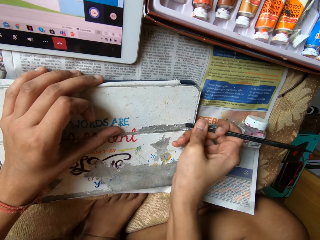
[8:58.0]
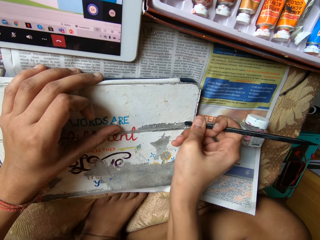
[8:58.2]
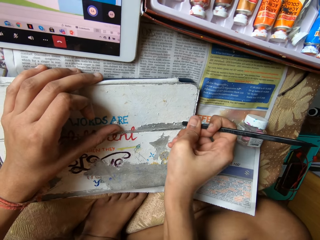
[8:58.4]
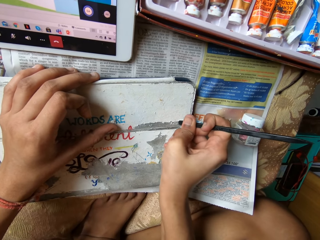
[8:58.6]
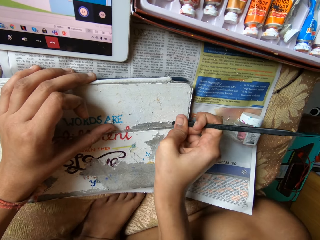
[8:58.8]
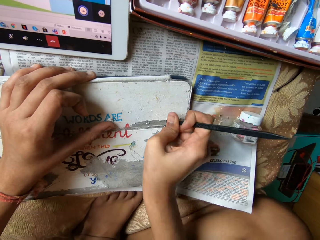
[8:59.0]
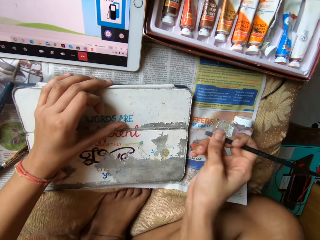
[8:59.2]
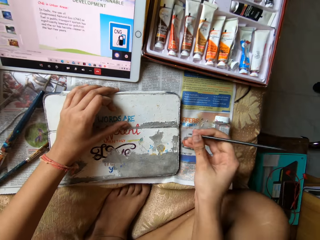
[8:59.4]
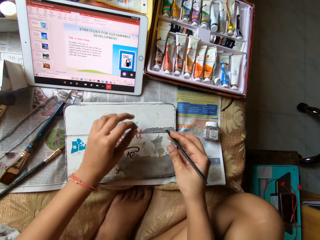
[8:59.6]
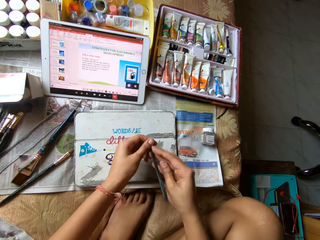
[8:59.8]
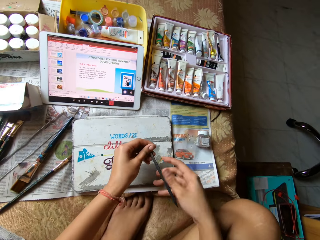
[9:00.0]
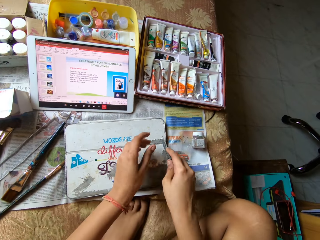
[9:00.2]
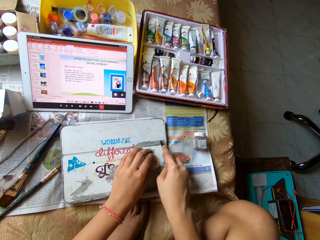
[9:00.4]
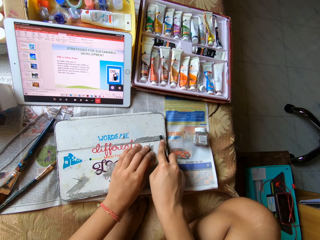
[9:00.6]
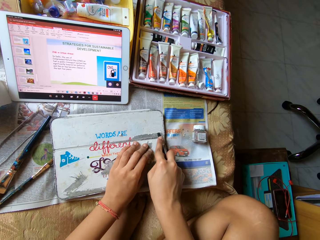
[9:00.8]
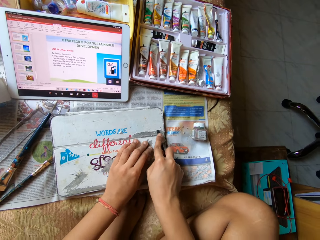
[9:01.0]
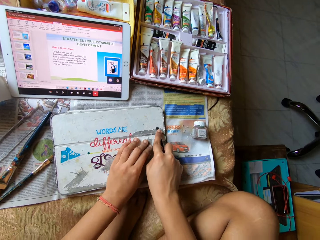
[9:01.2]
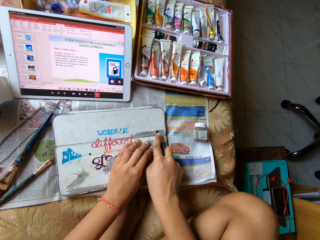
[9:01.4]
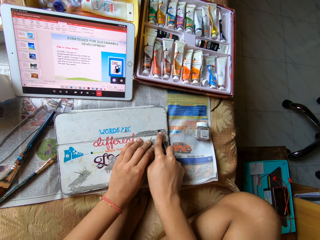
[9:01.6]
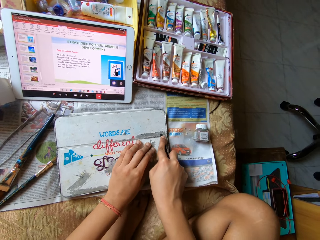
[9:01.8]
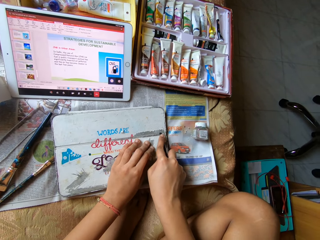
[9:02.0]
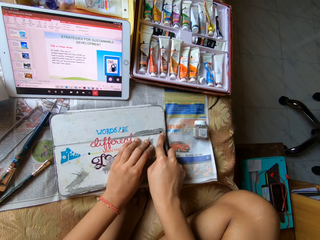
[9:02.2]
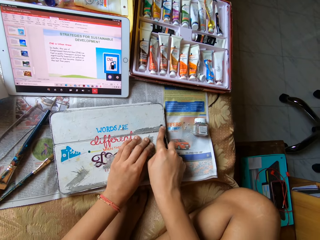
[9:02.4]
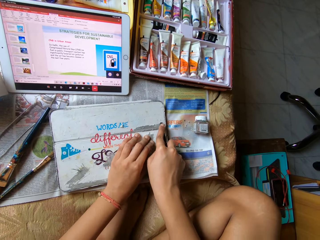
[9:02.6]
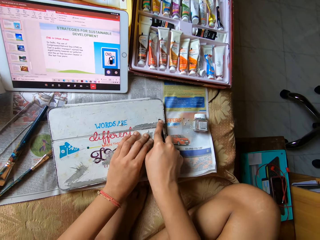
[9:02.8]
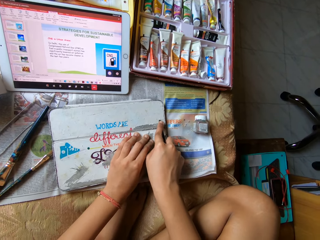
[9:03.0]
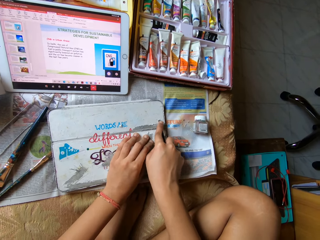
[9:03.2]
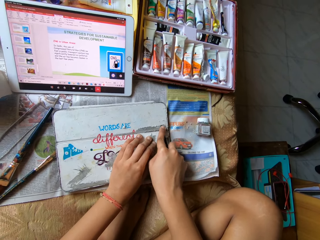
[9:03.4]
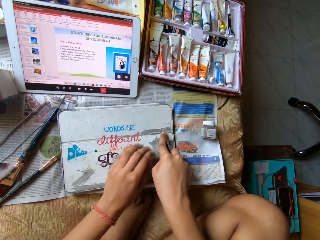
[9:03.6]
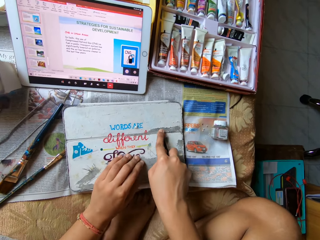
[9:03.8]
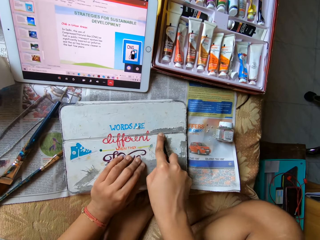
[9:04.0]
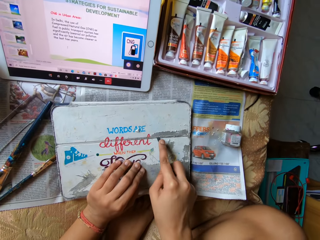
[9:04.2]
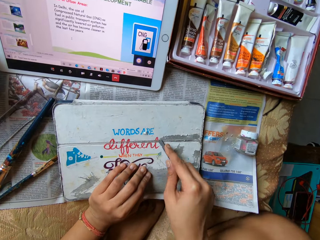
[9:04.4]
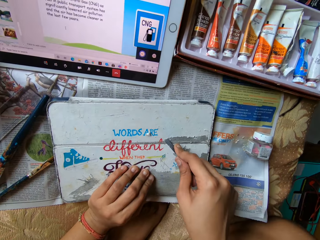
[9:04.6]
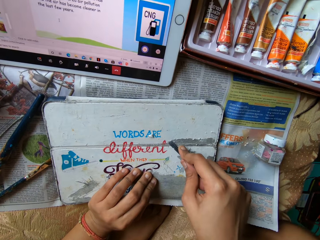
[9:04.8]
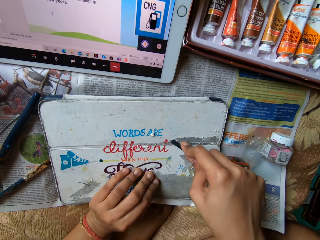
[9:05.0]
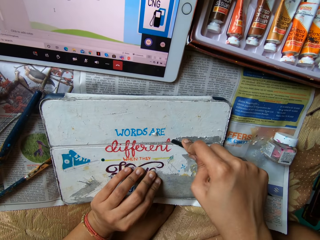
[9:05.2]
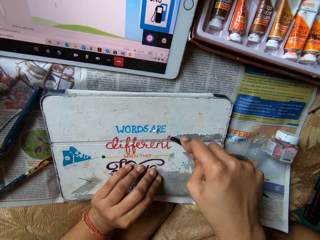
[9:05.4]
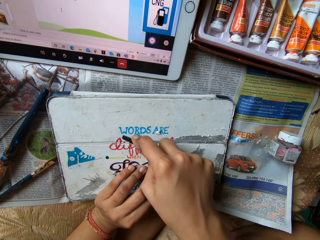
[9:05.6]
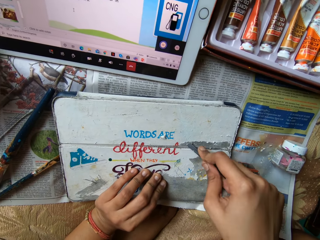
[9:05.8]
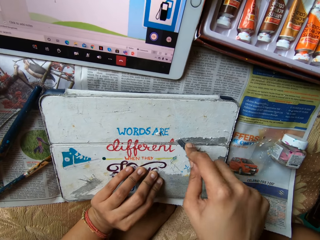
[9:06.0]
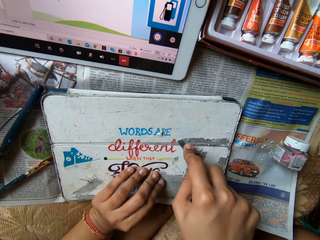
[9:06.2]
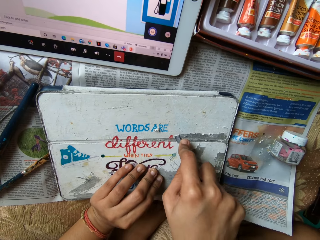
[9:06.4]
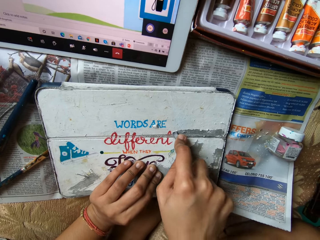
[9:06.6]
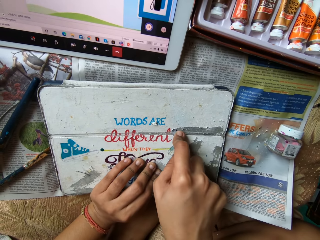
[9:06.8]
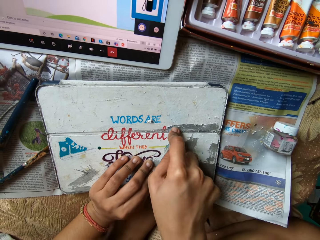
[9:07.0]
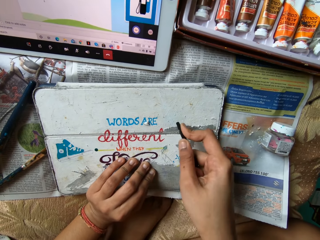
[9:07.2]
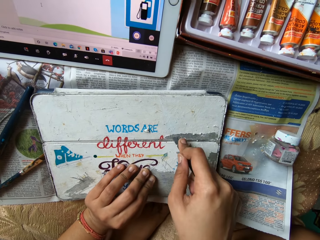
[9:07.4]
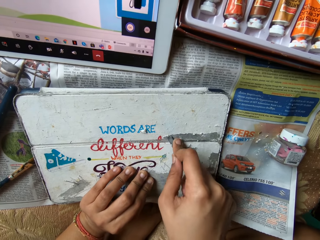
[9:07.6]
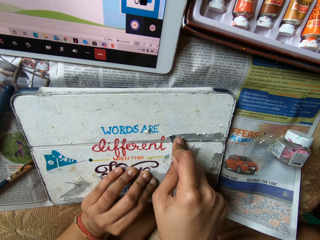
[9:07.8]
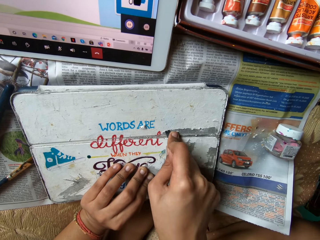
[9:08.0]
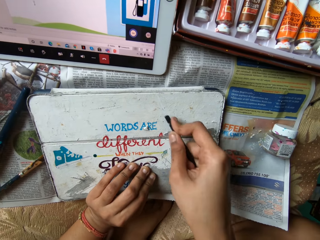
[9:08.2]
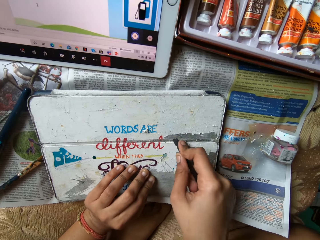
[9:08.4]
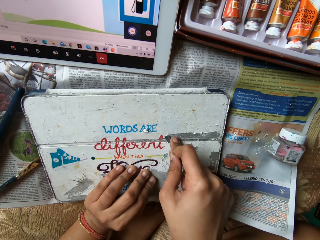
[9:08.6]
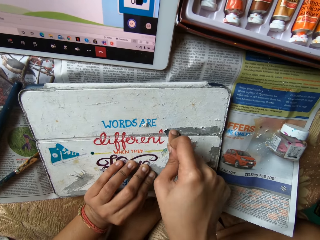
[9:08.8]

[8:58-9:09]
The camera wearer adjusts the palette knife or surface pen with both hands. She touches the surface pen in her right hand with her left hand. She peels the tablet pouch on the rug with her right hand. She removes the coating on the cover with the palette knife.

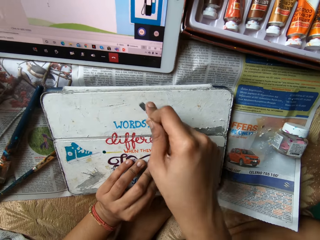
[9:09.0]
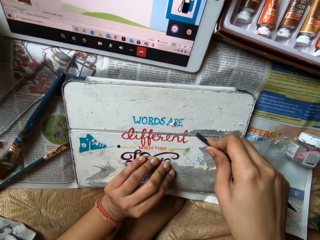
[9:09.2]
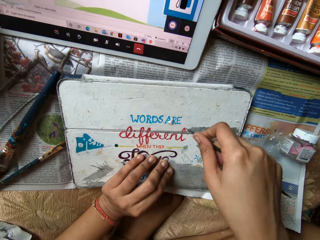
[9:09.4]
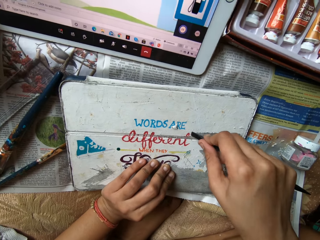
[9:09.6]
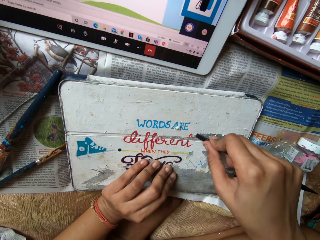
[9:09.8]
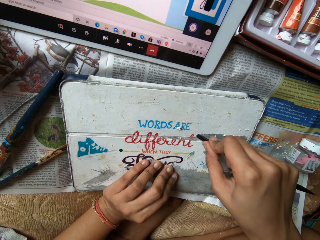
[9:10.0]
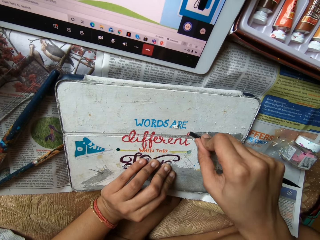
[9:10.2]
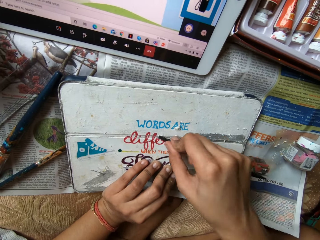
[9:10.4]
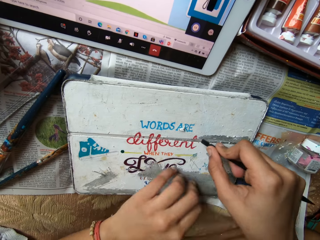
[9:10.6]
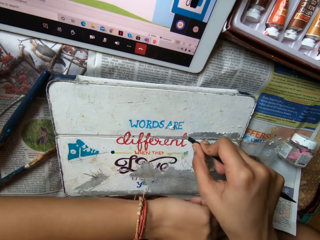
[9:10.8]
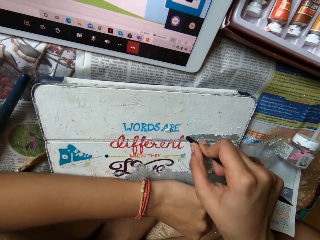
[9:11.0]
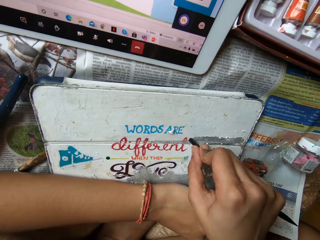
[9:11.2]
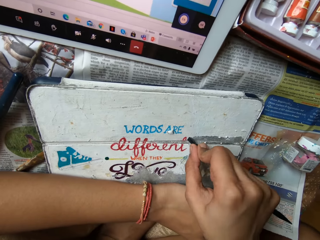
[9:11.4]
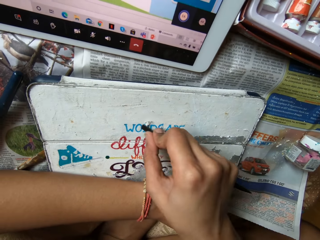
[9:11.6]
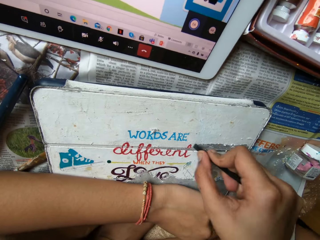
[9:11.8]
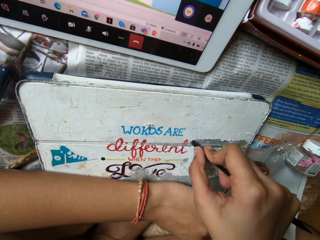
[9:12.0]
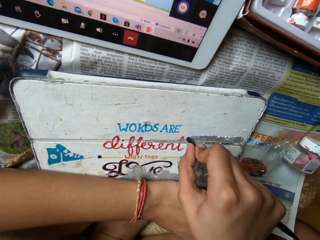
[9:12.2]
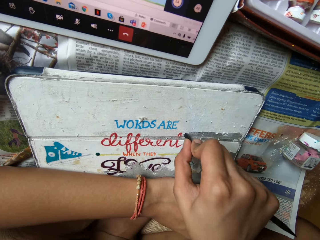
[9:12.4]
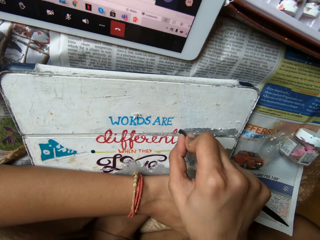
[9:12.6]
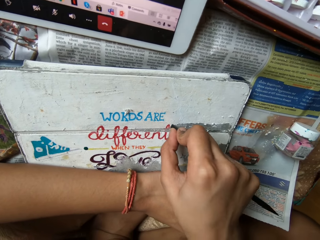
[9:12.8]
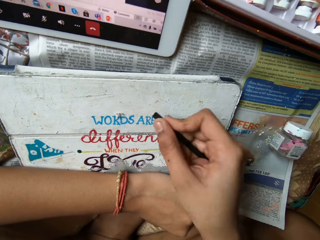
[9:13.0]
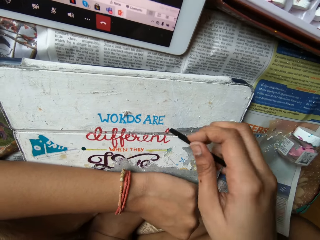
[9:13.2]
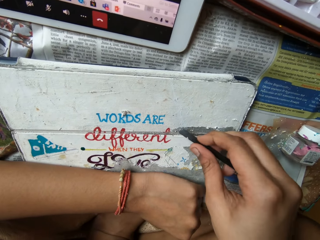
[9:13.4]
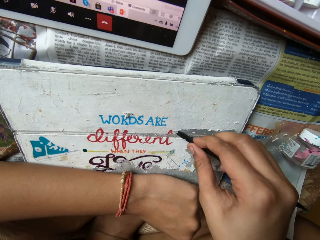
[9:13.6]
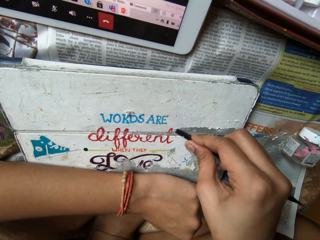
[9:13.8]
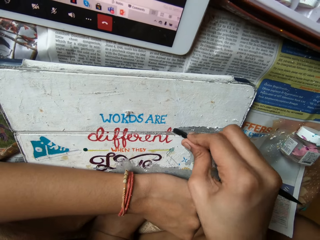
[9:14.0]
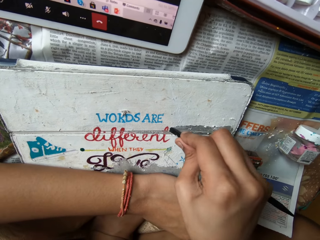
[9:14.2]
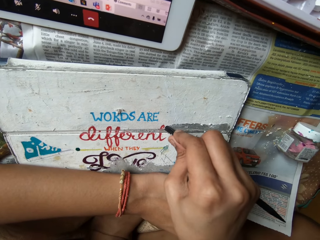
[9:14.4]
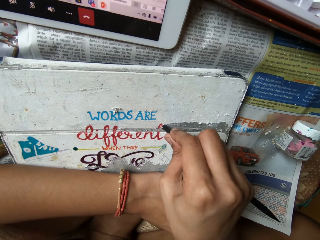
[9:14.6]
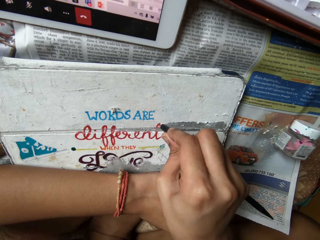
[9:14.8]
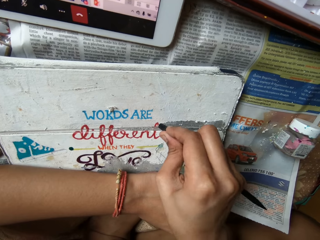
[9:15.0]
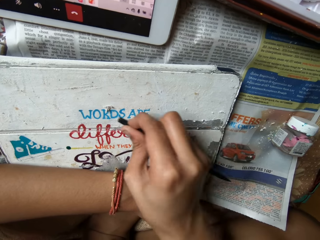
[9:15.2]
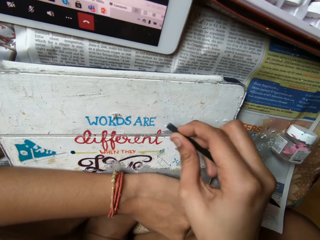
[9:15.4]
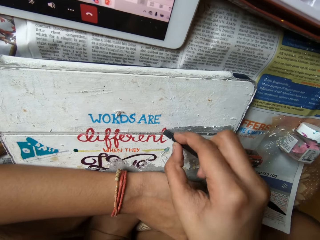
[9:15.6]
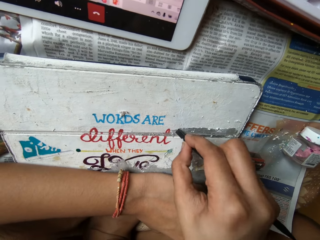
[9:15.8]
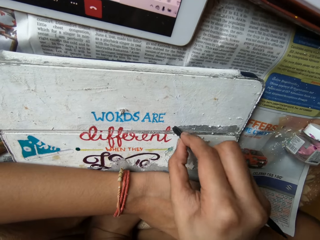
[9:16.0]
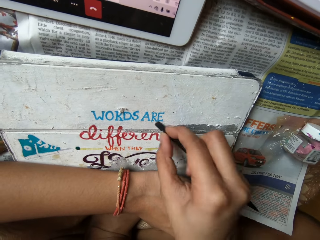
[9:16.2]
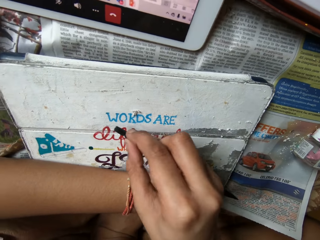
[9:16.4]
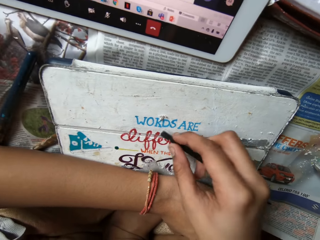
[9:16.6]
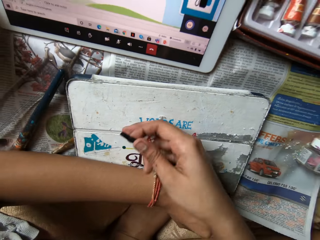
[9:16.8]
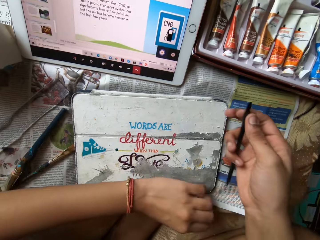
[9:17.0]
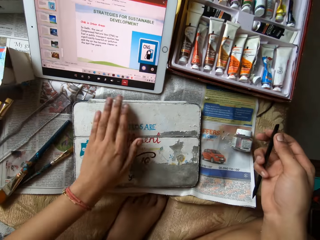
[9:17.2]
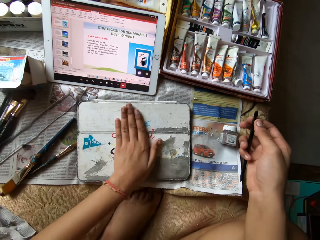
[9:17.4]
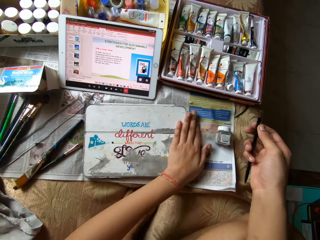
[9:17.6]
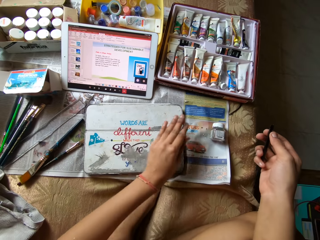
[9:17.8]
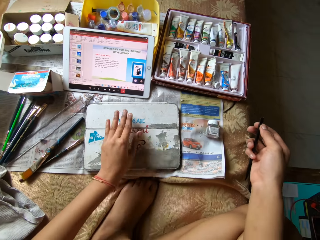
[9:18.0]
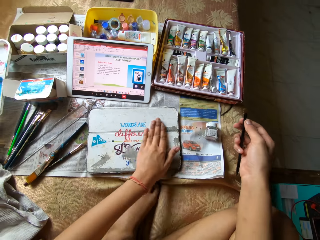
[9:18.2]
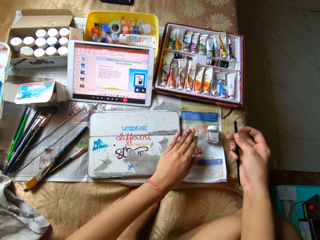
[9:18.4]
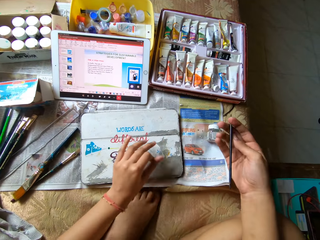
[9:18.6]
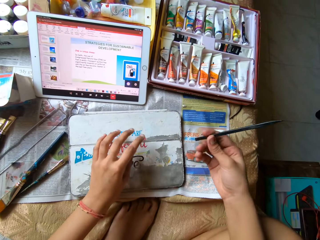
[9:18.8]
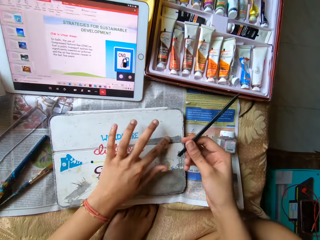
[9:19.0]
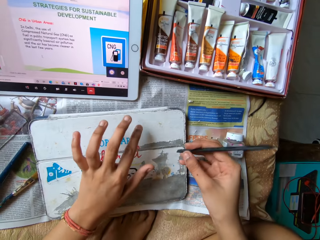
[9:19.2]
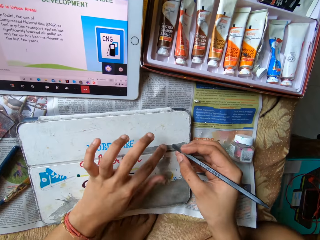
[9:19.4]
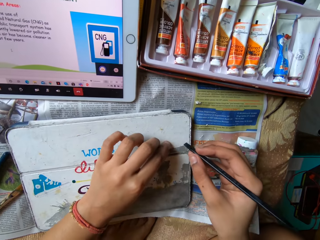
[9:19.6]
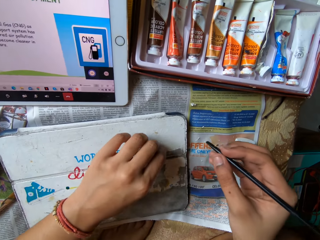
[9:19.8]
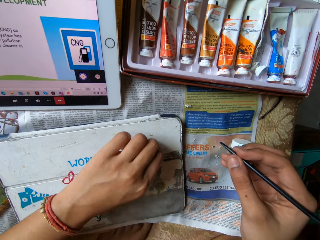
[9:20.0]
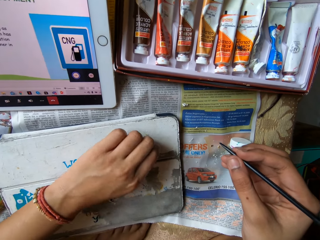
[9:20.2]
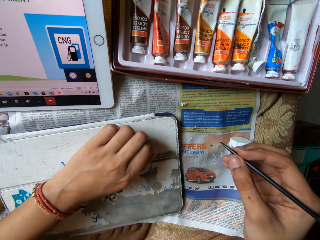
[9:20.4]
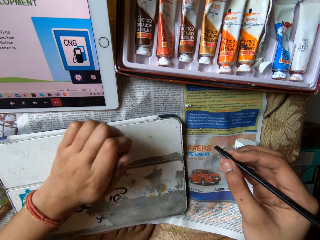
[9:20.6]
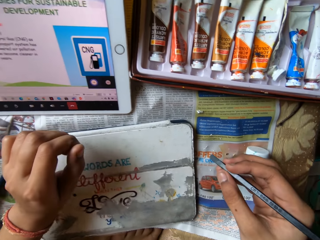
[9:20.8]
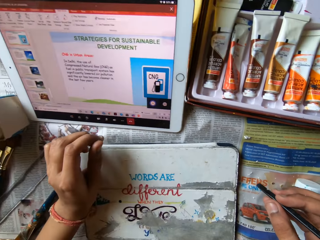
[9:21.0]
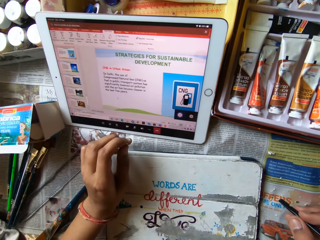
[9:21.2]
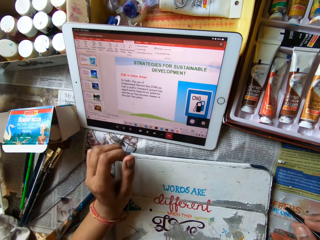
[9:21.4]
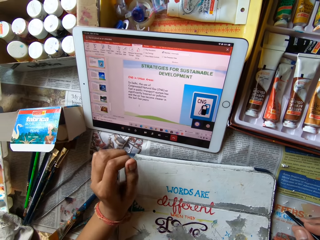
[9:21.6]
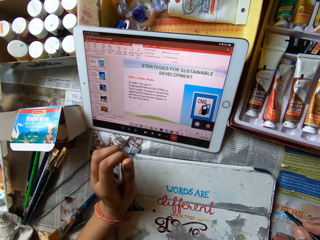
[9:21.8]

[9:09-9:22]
The camera wearer places her left hand on the cover or tablet case. She removes the coating on the cover with a palette knife. She wipes the tablet case with her right hand. She wipes the tablet case with her left hand. She peels the tablet case with her left hand.
